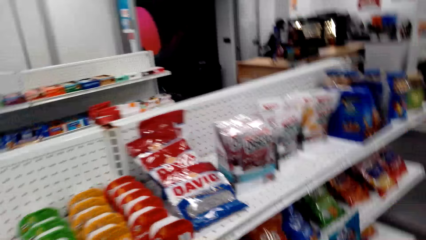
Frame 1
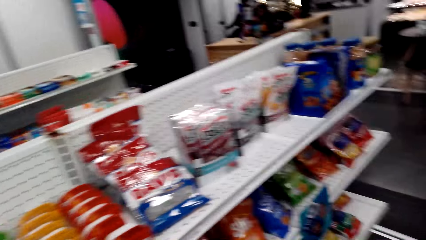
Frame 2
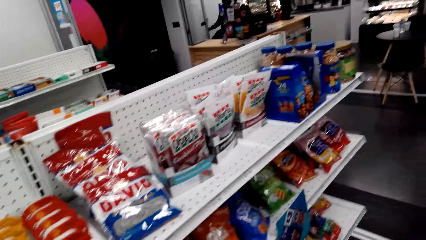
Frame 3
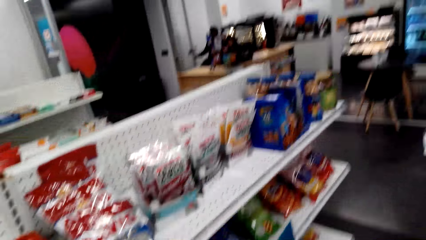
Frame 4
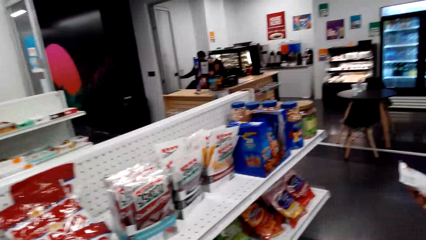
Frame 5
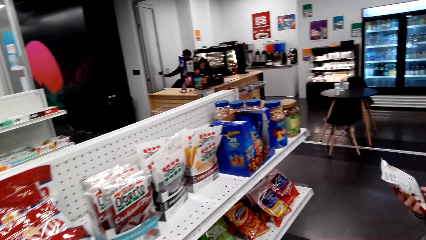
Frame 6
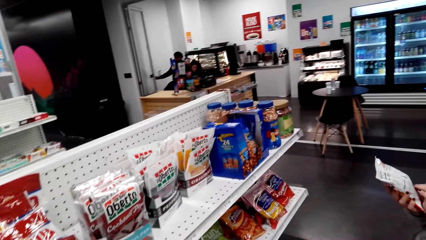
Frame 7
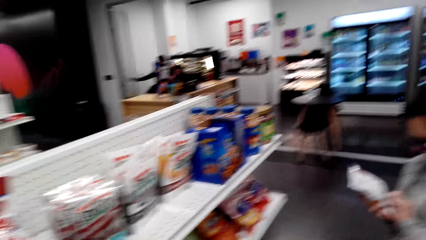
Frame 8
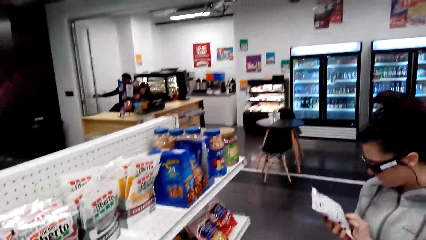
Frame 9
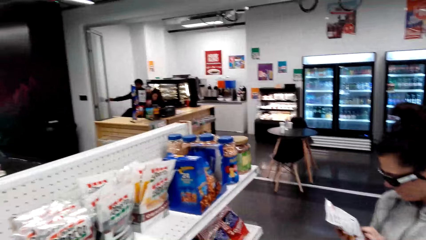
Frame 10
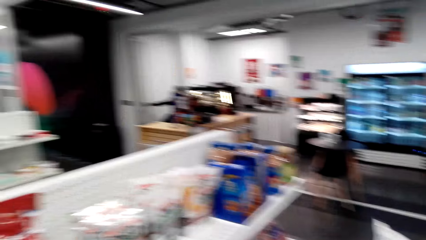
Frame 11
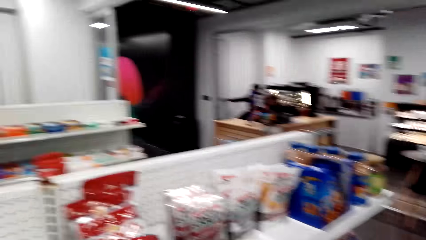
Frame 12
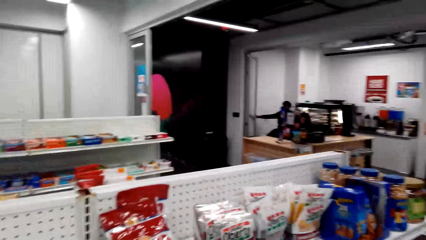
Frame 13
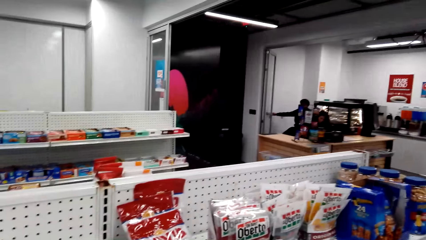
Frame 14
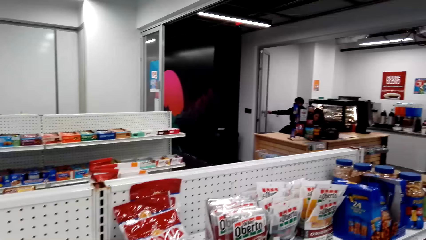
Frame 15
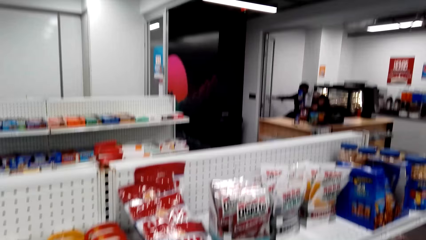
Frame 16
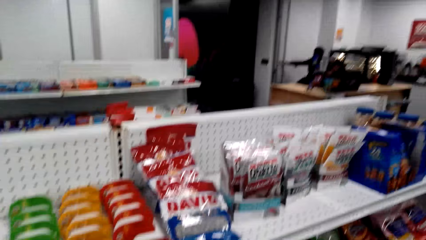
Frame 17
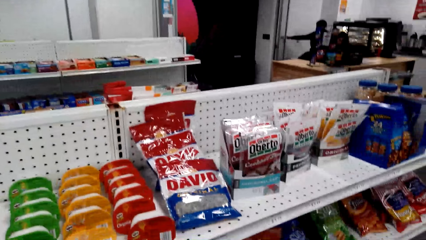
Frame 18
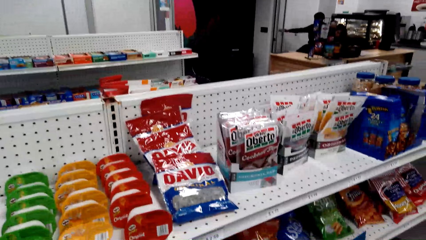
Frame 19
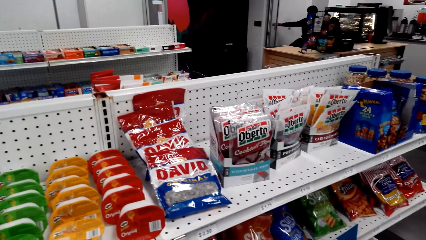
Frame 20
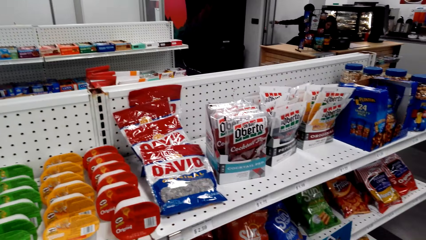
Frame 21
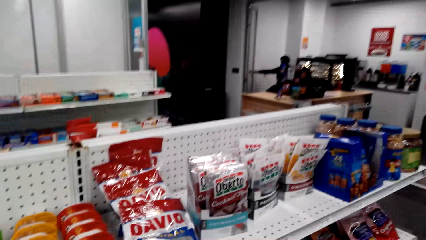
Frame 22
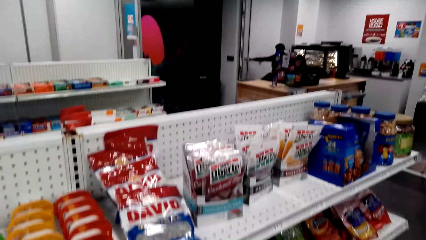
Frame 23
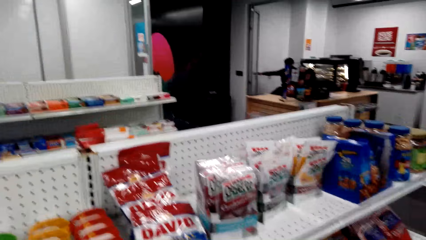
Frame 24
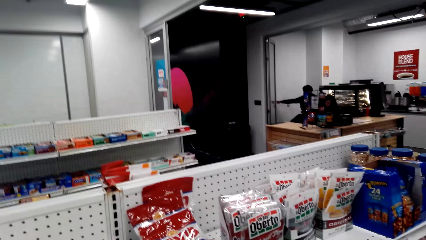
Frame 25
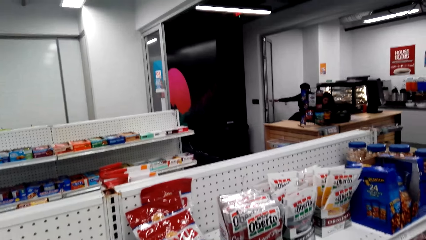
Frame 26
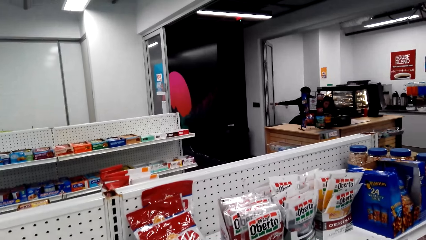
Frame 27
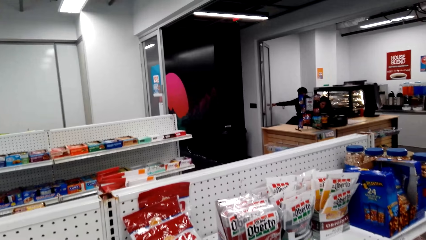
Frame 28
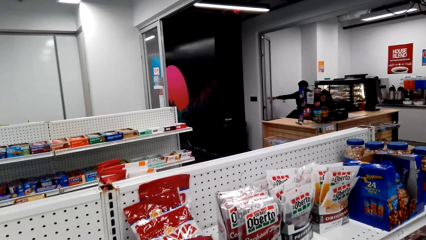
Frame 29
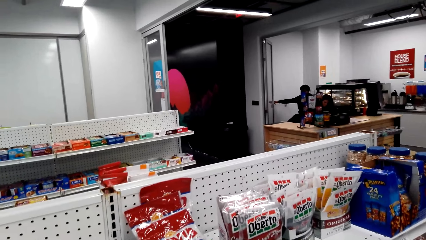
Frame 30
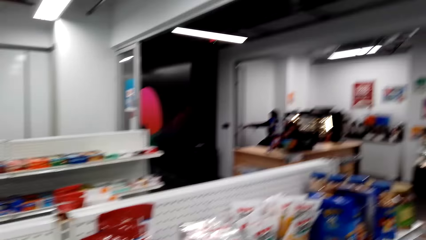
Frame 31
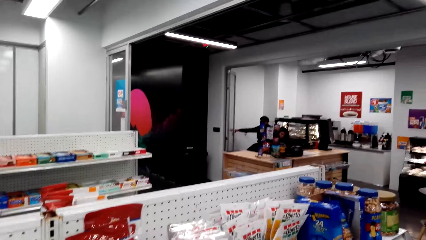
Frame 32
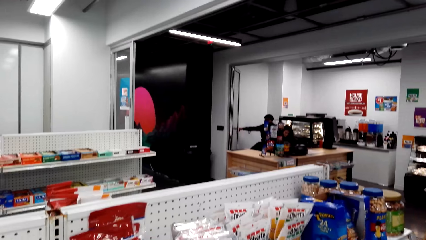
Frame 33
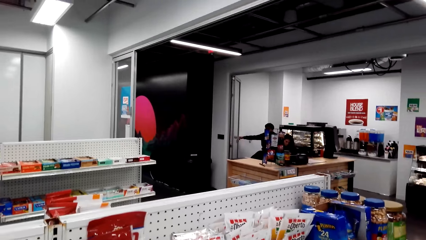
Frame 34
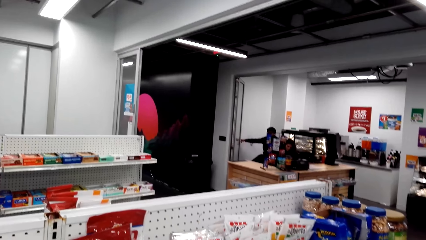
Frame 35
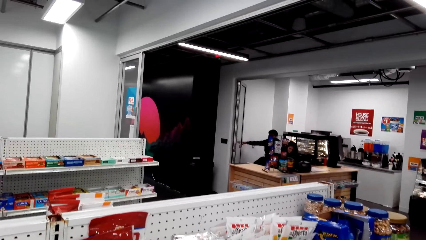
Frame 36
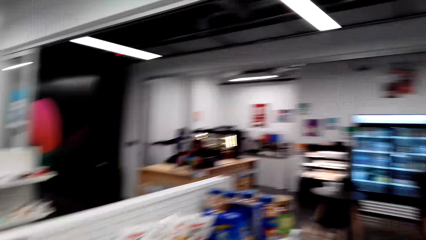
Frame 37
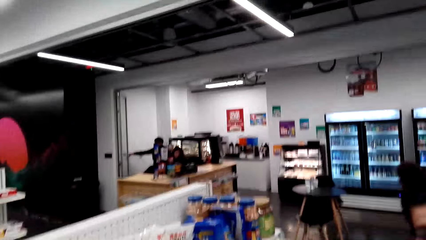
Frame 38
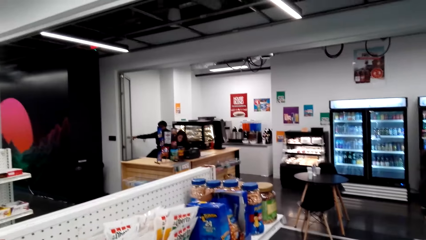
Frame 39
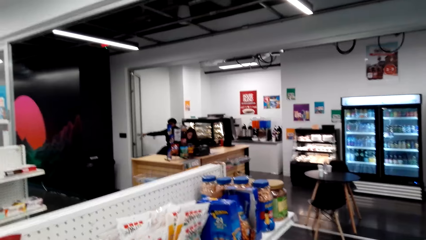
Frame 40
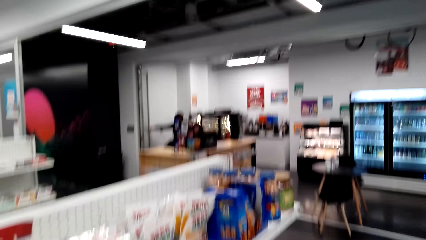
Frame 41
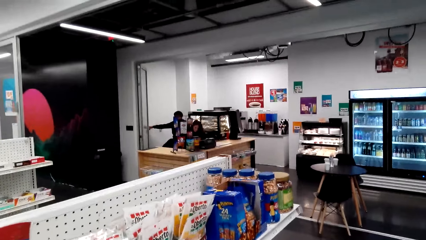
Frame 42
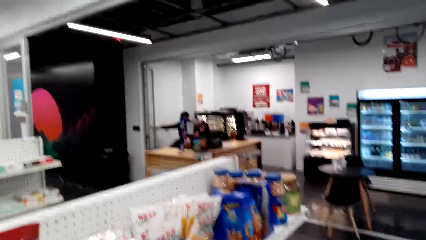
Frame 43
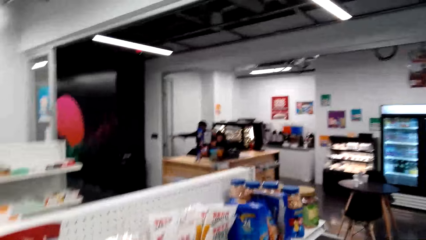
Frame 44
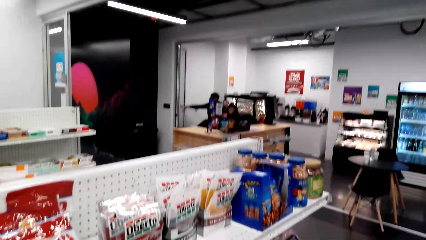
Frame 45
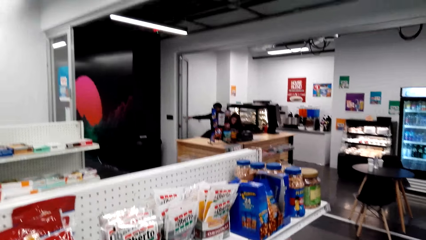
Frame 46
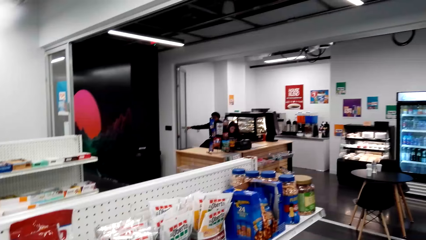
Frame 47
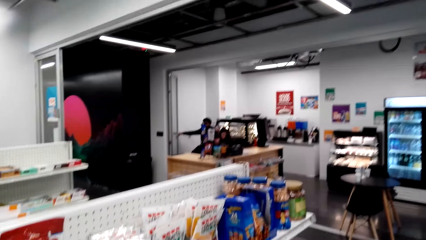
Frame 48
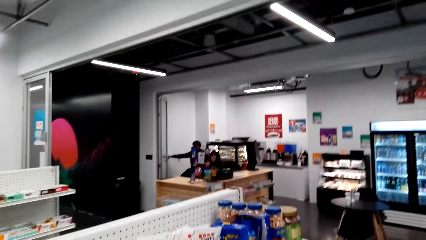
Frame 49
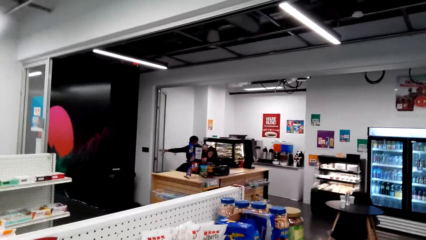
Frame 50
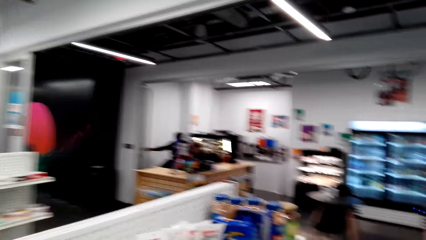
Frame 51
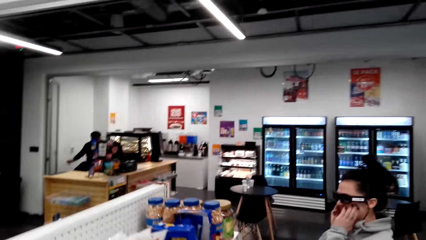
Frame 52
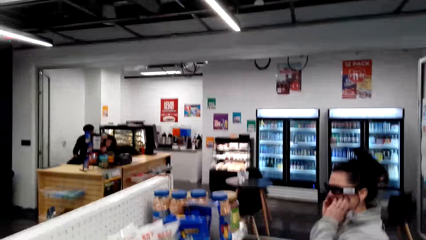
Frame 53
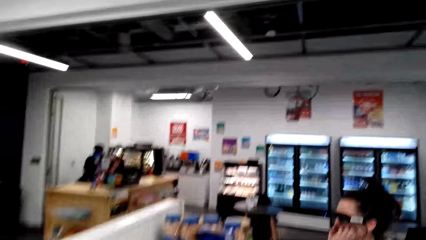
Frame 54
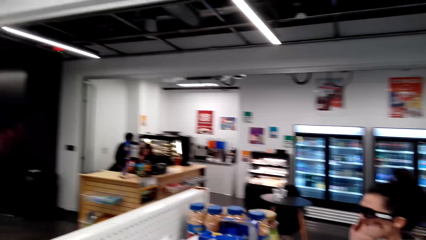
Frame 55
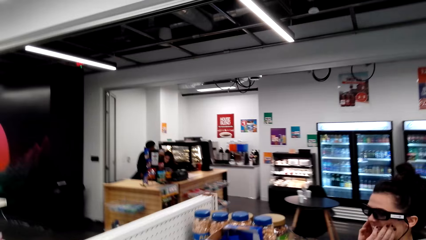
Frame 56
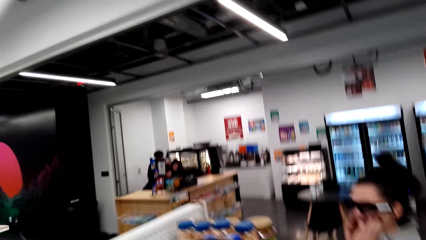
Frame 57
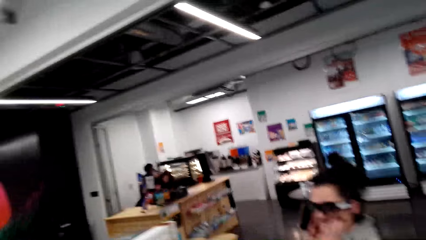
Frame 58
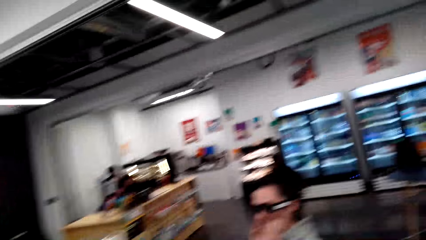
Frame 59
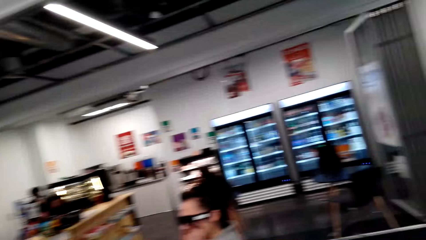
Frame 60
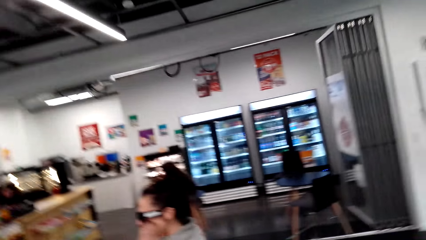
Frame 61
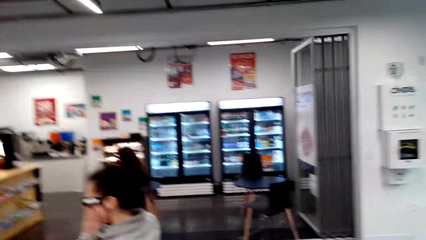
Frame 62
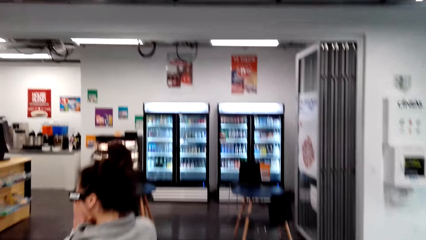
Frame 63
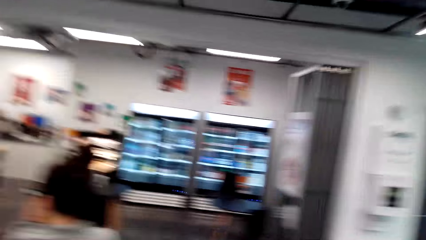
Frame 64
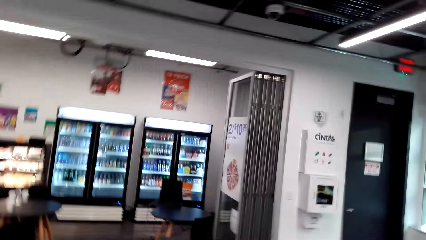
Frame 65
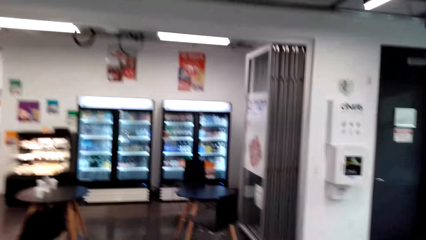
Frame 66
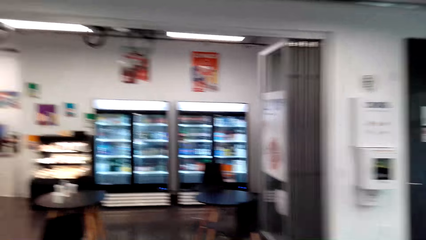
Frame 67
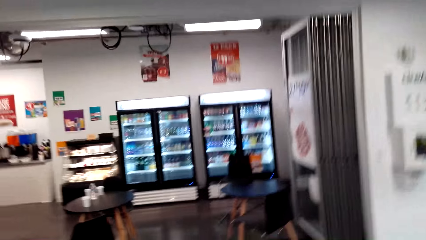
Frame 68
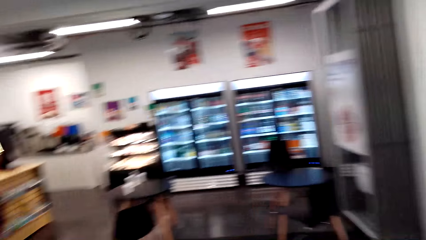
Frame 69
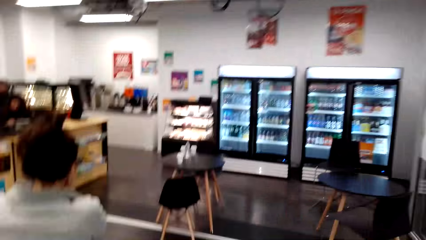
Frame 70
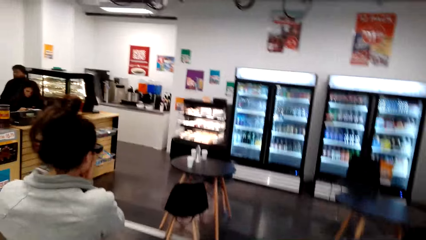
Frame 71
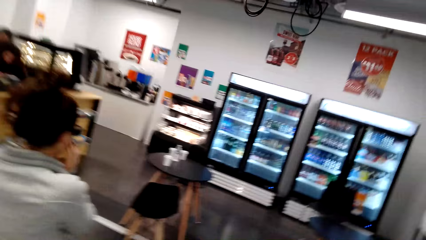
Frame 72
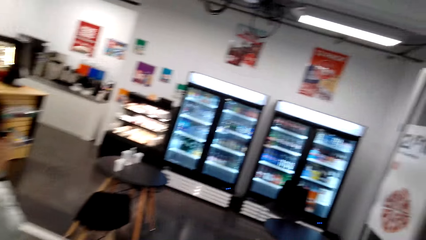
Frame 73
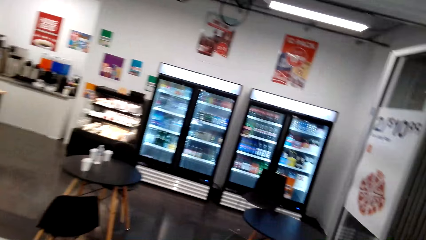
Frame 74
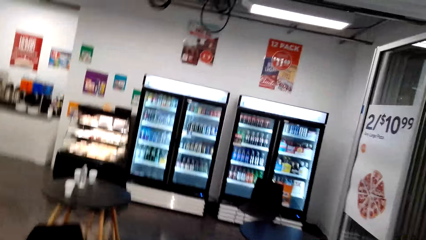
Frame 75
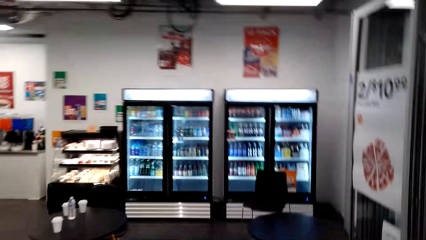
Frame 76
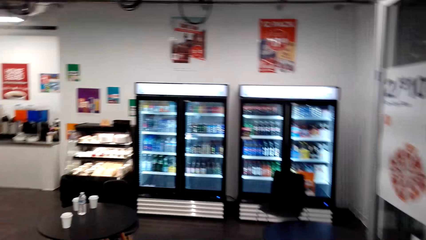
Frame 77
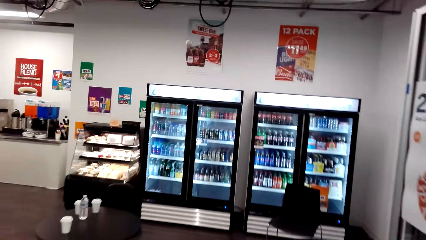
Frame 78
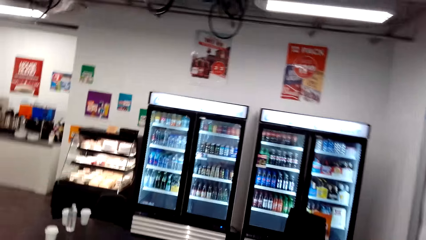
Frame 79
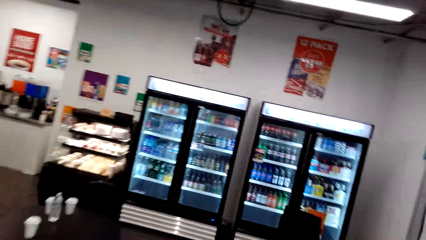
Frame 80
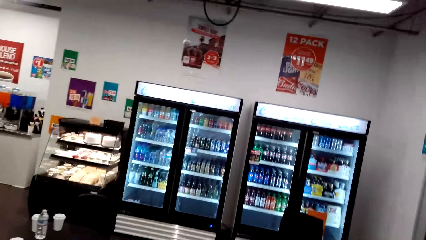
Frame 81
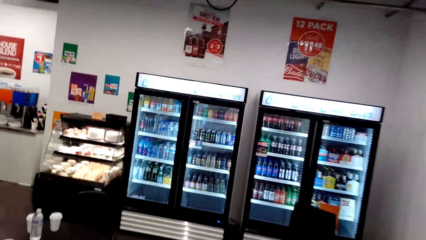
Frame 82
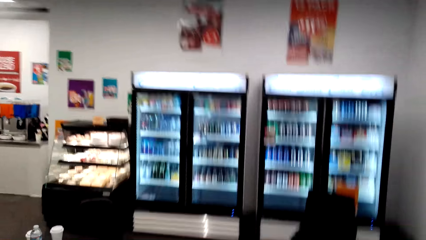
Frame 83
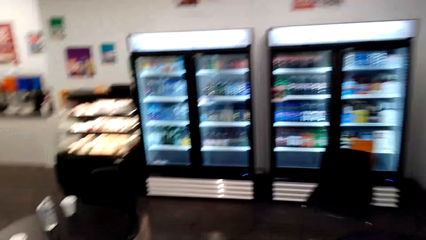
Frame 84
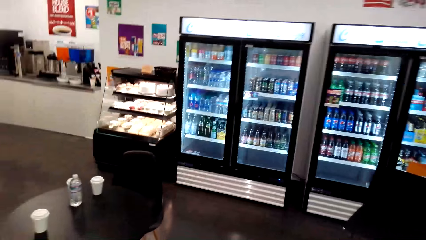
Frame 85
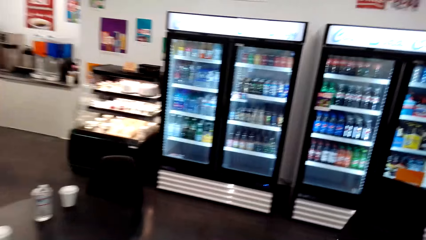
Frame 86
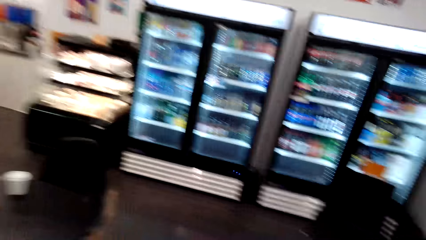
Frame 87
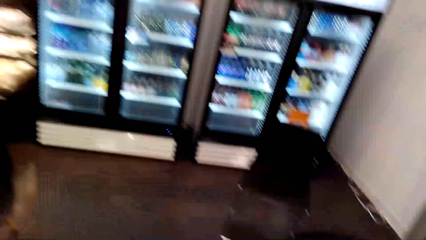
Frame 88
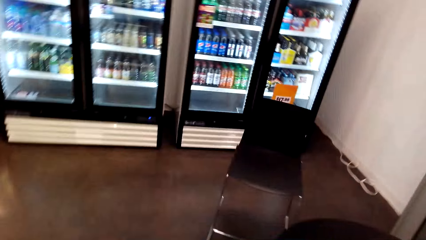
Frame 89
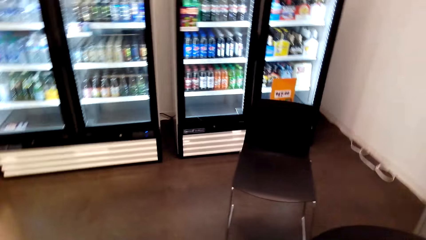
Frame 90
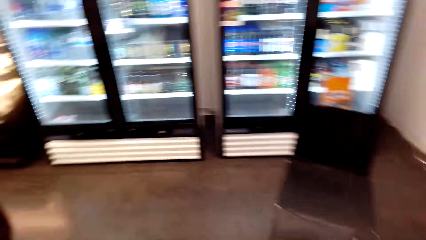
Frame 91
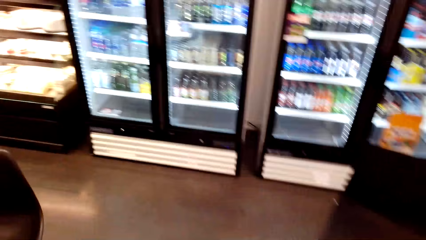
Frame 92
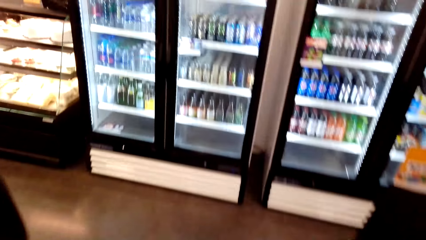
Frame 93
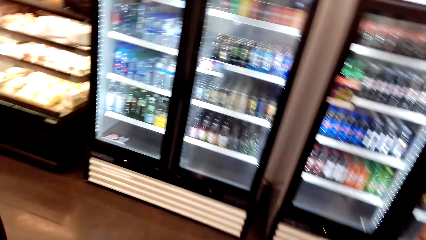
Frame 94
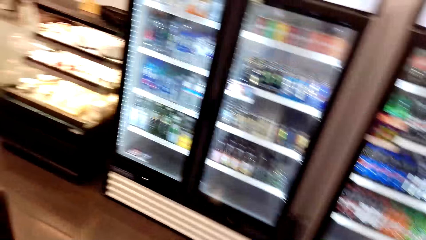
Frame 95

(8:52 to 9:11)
A woman checks something. The camera wearer looks around the shelves and converses with the woman. The woman walks around the shop. The camera wearer walks around the shop and talks with the woman.
